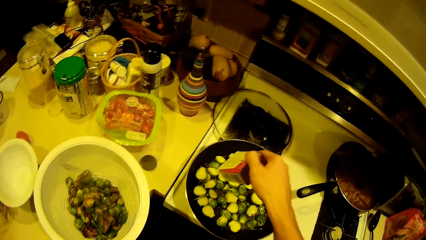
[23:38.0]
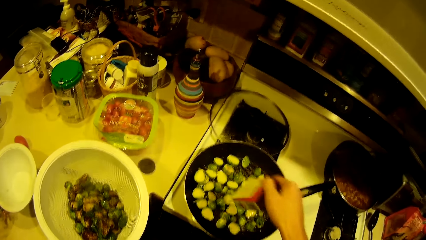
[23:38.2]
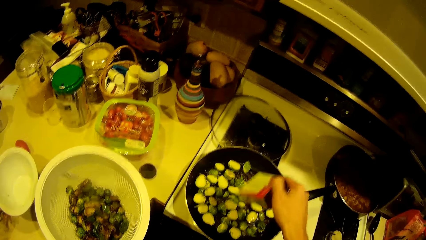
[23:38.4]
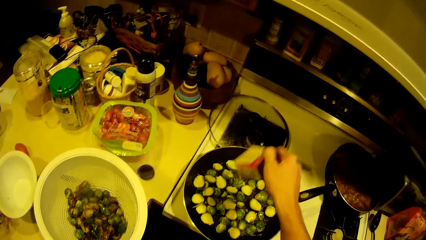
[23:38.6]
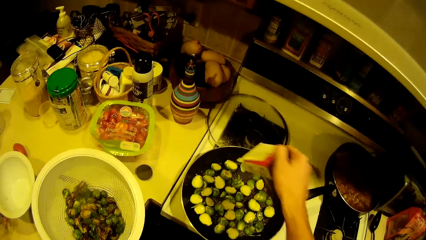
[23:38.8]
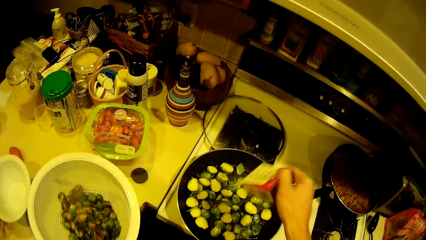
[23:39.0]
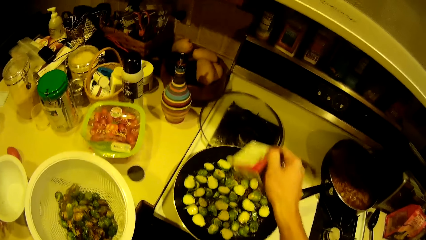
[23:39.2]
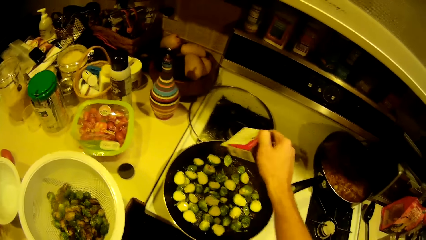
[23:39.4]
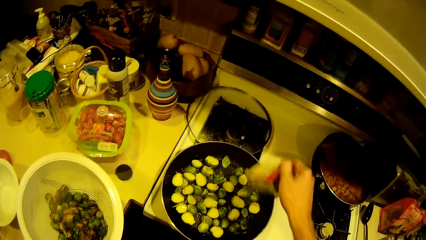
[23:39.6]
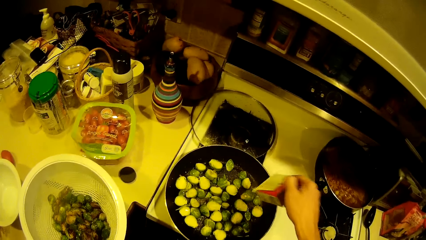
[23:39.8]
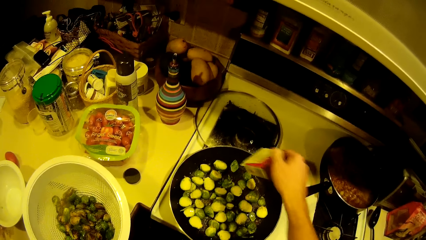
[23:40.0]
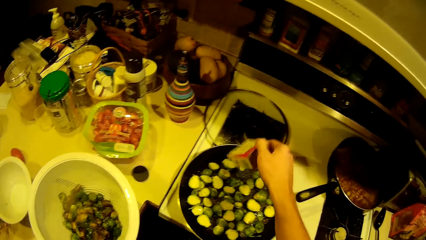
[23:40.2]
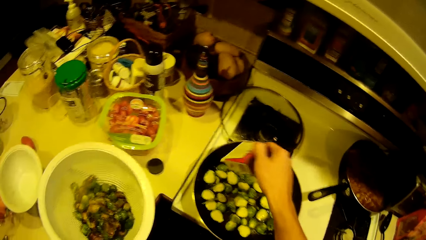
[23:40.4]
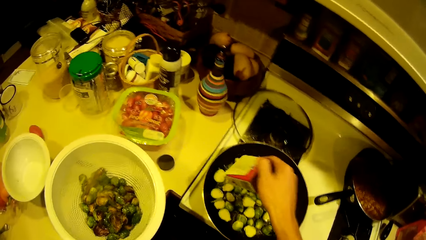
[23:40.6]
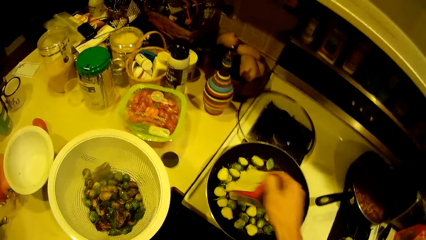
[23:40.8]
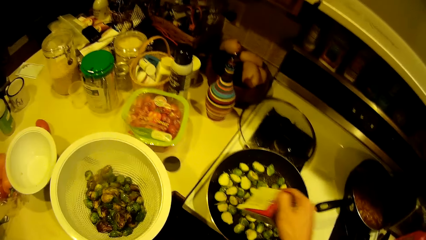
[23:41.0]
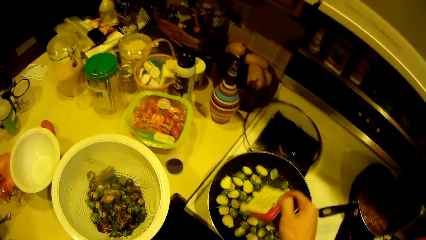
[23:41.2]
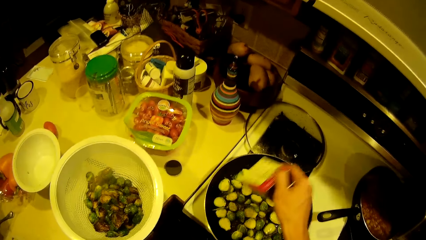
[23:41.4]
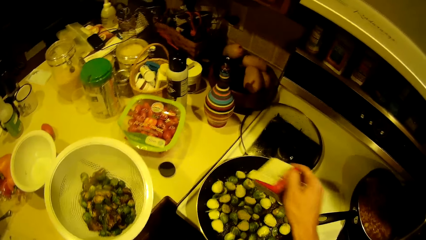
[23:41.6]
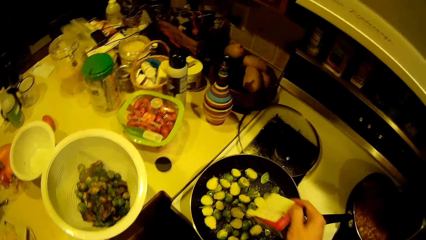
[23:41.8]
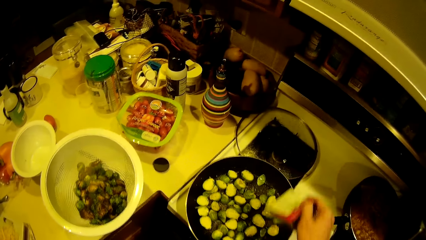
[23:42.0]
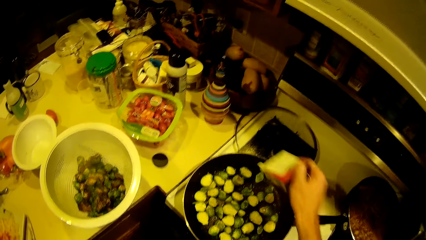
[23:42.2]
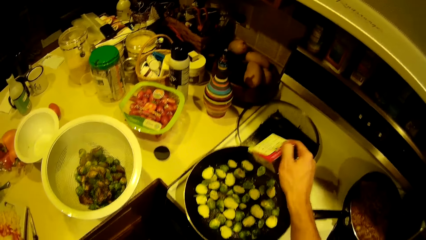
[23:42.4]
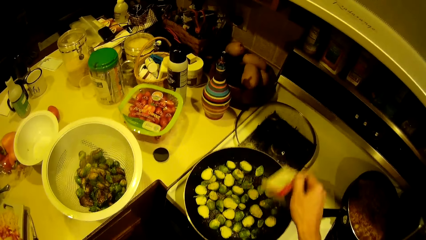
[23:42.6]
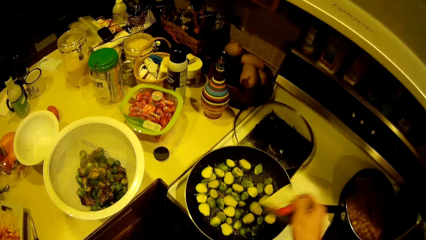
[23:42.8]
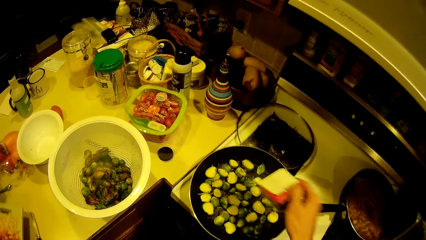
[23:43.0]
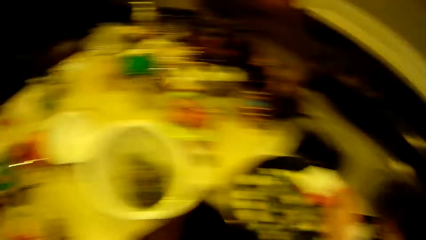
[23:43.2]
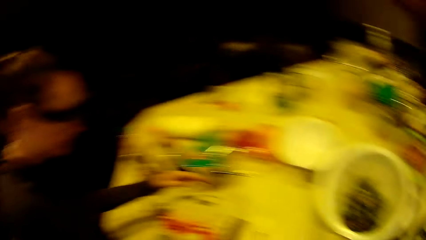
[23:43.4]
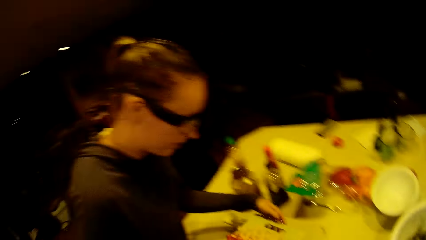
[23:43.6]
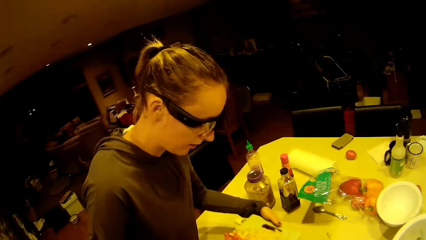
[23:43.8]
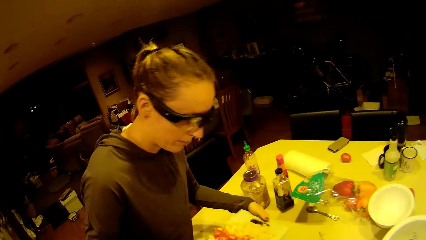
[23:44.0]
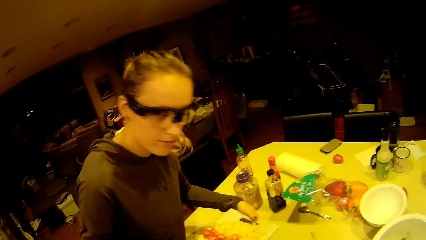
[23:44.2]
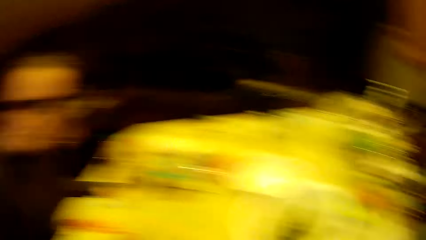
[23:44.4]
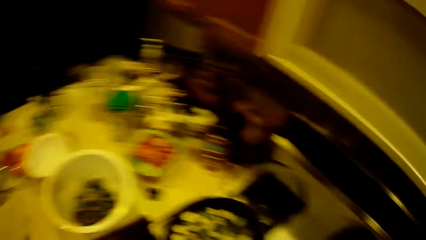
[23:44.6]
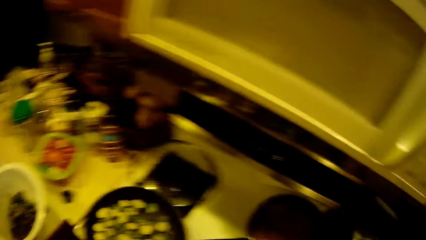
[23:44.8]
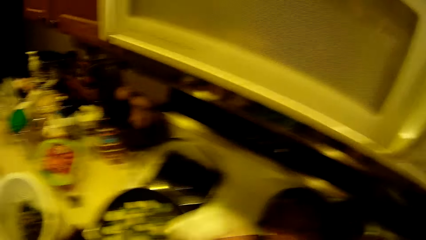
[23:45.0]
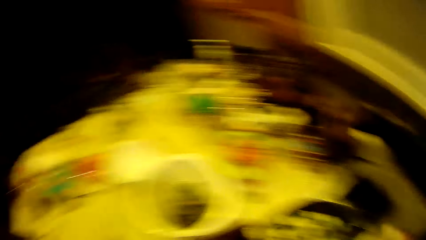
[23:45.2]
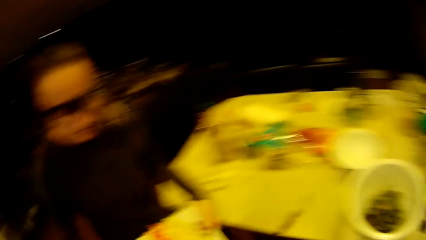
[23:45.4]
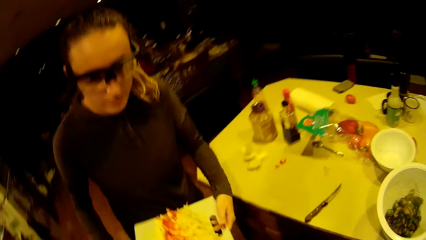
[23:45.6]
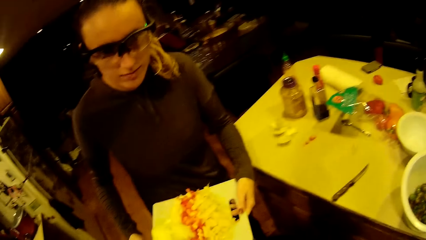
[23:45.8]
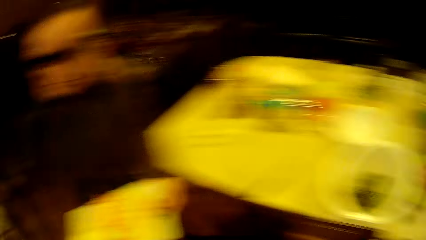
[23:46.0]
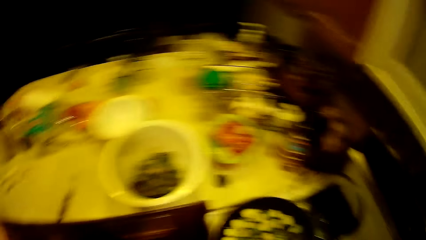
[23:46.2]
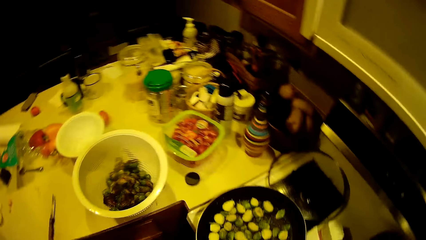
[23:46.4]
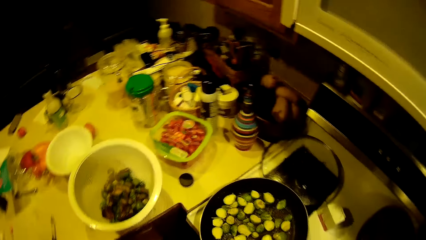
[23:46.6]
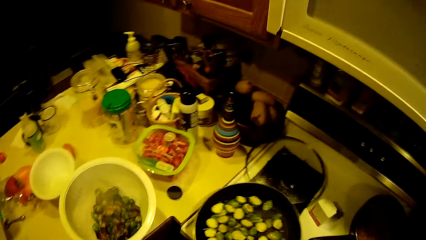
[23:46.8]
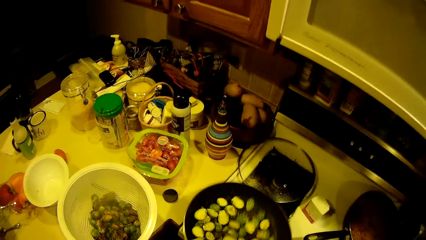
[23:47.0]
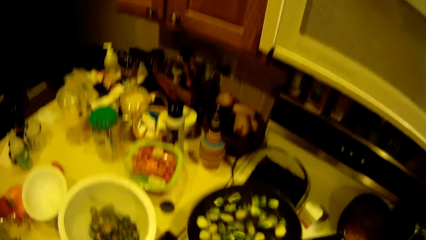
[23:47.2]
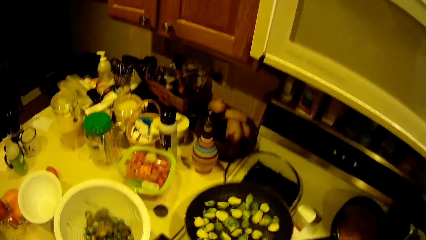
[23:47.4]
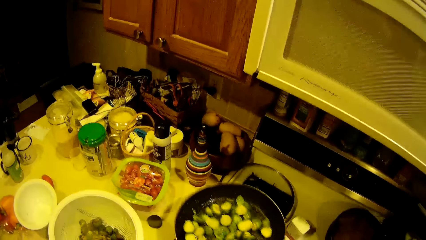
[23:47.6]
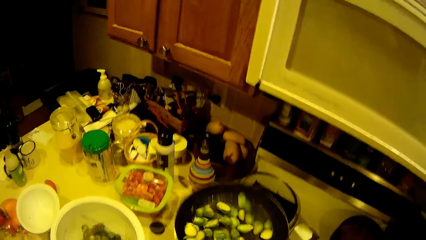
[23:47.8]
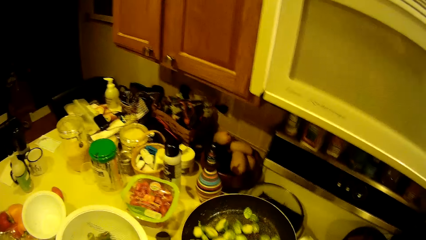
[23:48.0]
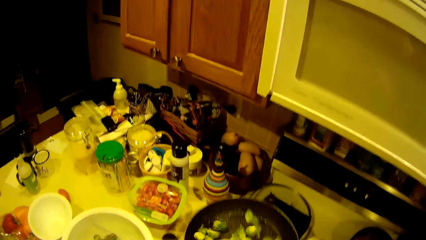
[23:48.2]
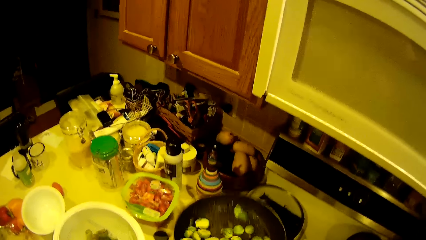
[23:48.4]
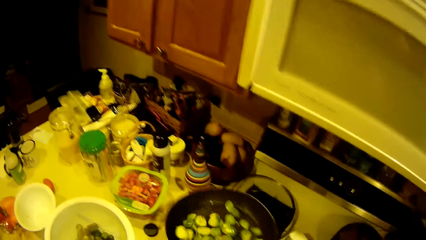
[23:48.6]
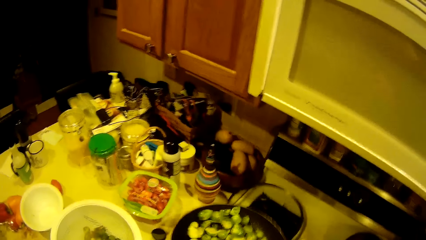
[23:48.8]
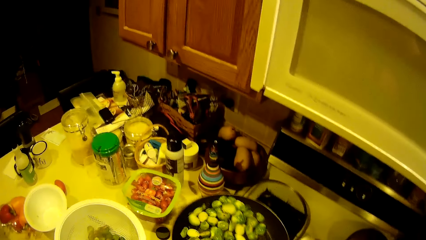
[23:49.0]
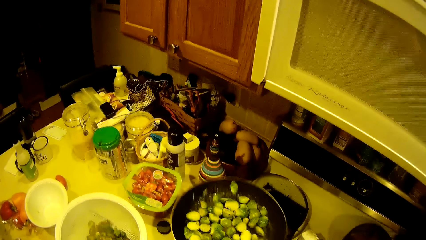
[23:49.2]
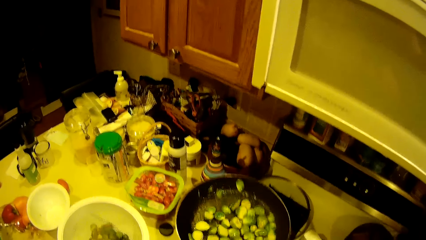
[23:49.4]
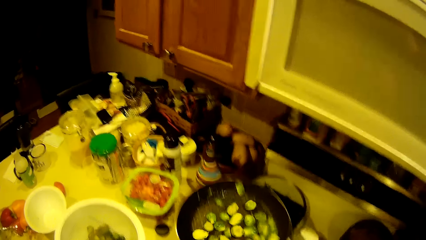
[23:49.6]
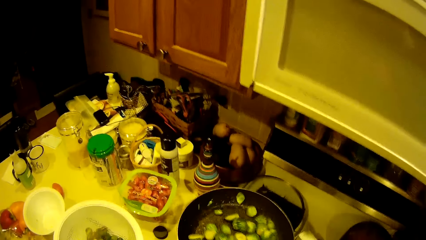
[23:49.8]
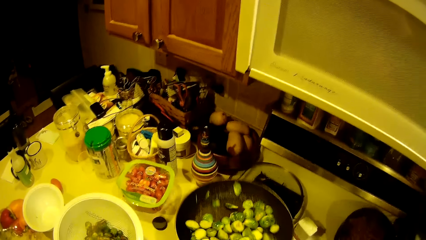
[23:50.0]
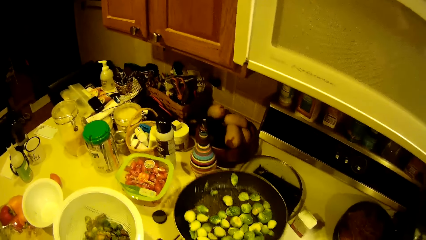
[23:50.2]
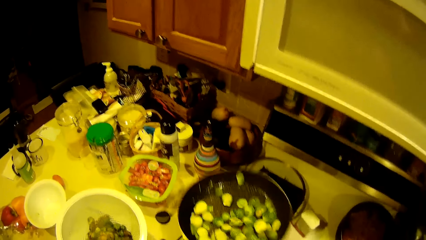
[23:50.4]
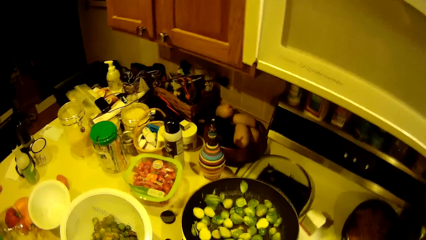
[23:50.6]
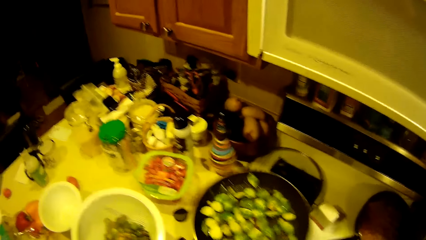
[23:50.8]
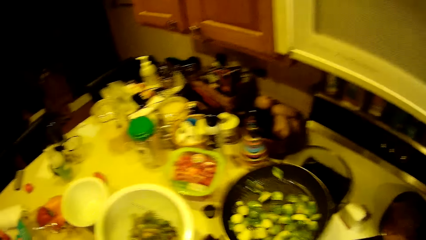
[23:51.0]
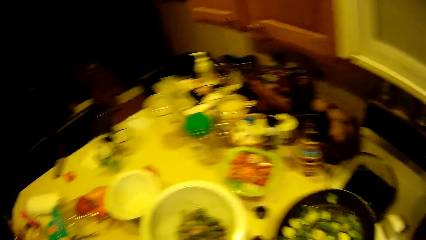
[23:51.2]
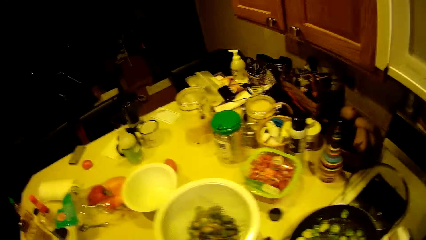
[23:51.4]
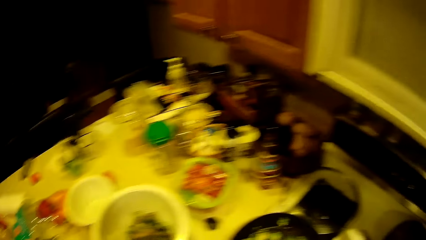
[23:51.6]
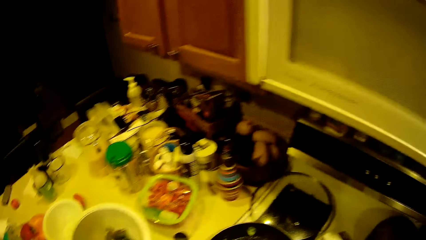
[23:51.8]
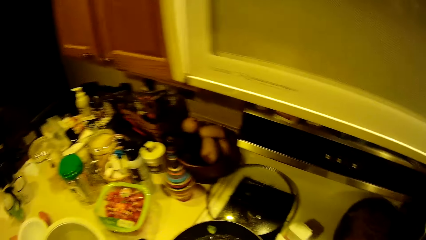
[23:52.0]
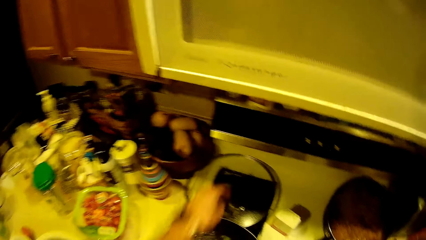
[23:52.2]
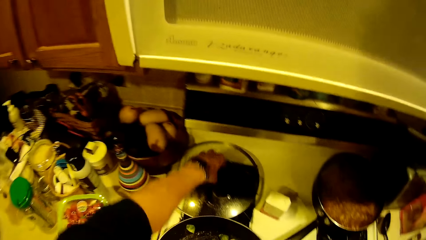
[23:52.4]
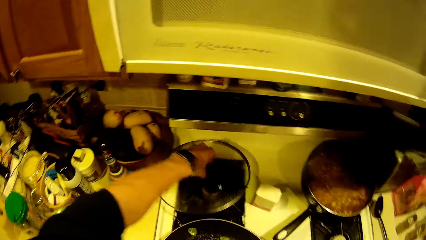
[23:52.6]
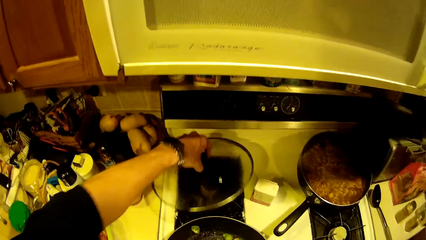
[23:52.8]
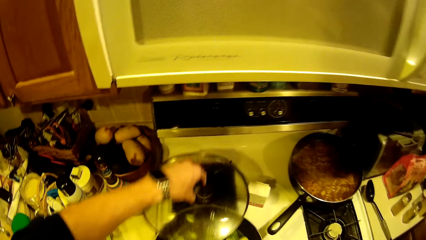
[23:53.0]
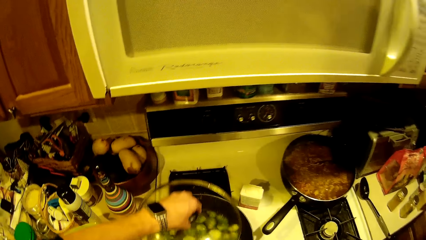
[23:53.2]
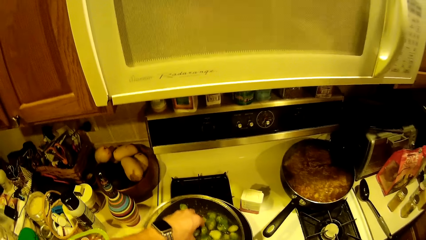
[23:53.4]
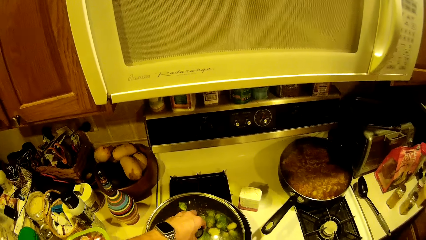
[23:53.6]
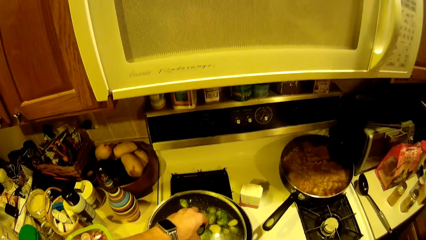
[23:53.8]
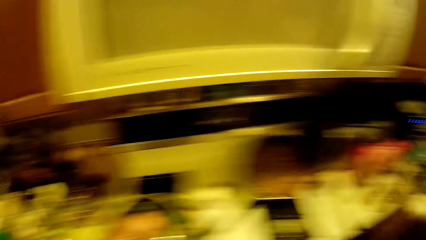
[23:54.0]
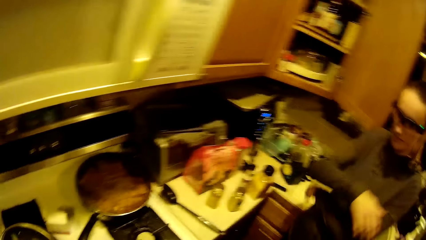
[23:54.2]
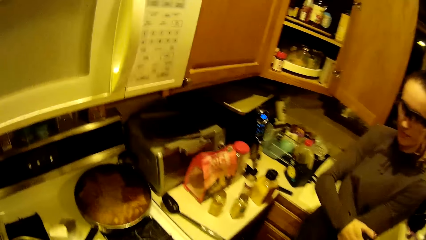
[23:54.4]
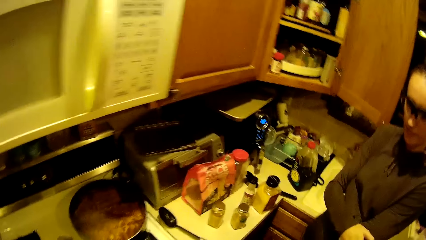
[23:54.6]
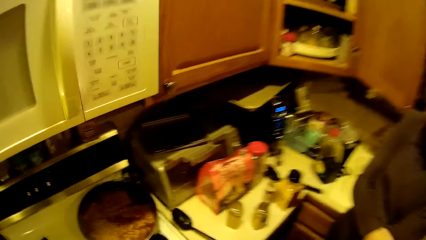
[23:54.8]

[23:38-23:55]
A woman holds pepper on a plastic with both hands. The camera wearer looks at the woman. They shake the green bean in the fry pan. They pick up the cover from the worktop and cover the fry pan with the cover.
